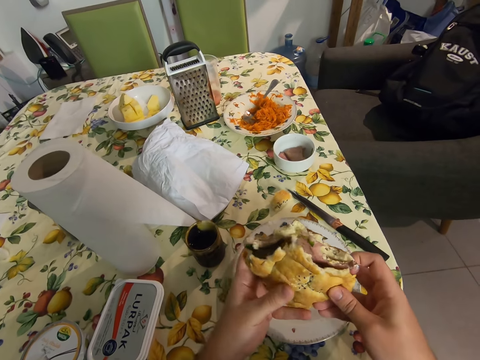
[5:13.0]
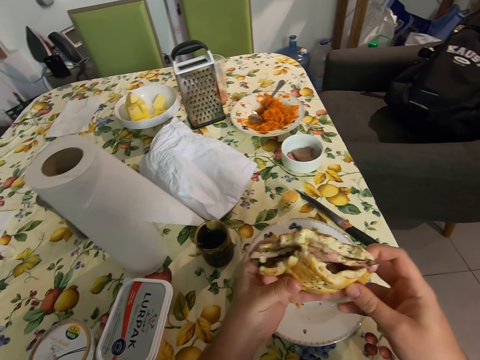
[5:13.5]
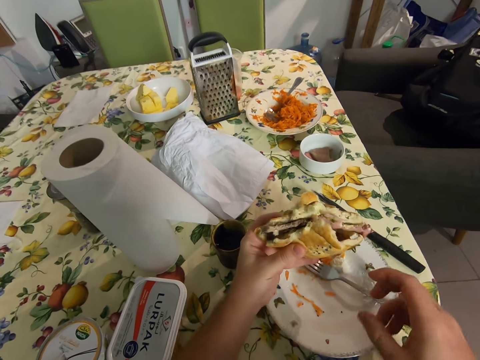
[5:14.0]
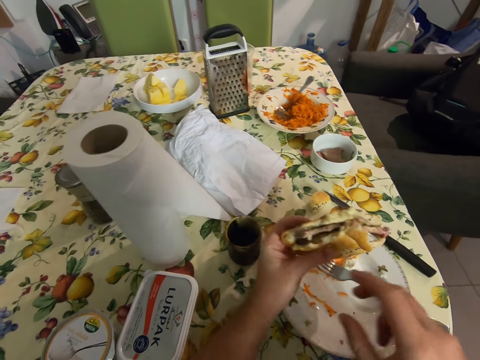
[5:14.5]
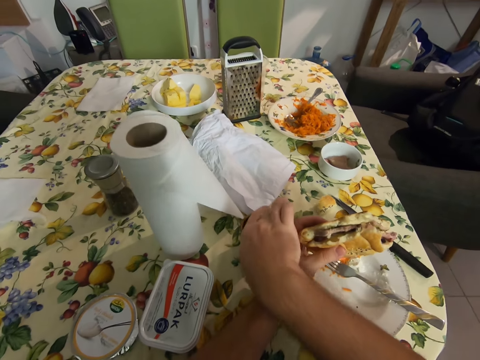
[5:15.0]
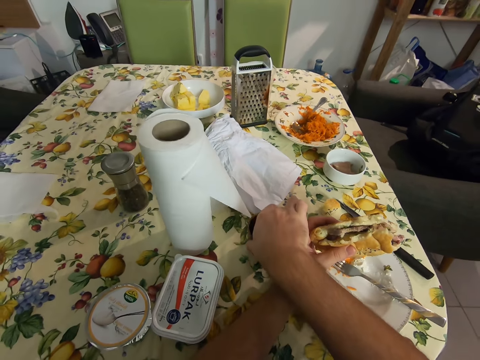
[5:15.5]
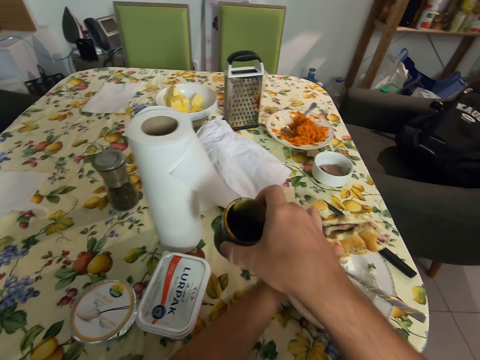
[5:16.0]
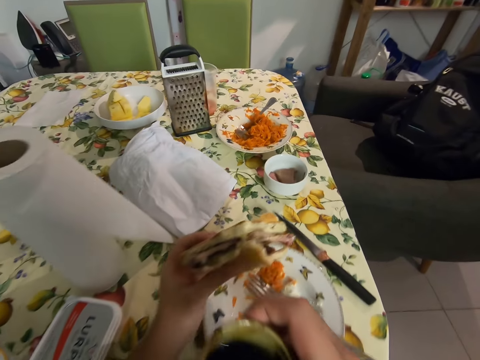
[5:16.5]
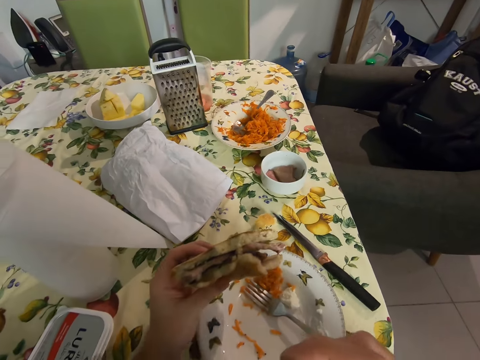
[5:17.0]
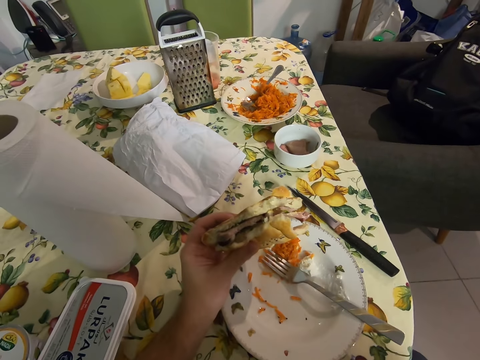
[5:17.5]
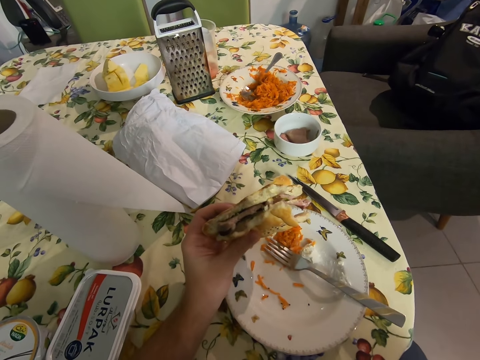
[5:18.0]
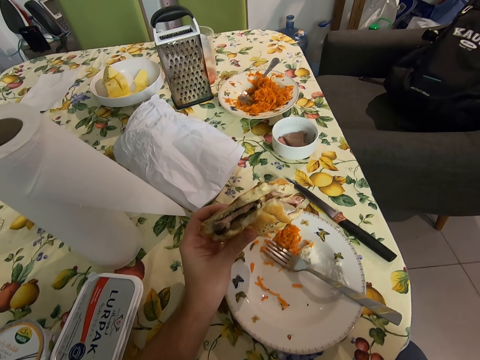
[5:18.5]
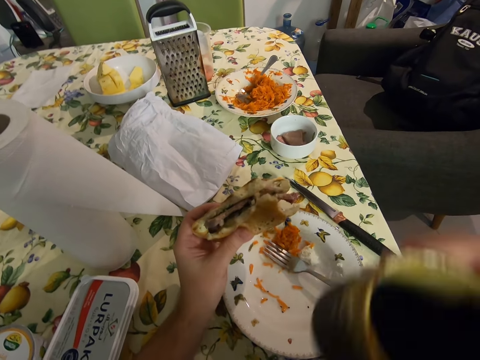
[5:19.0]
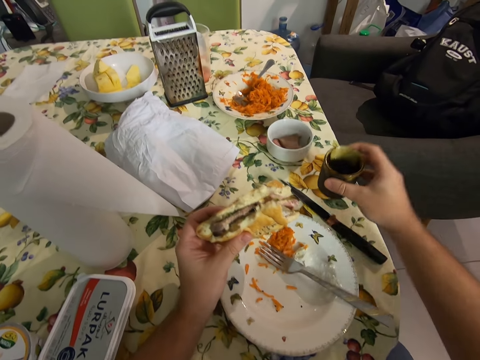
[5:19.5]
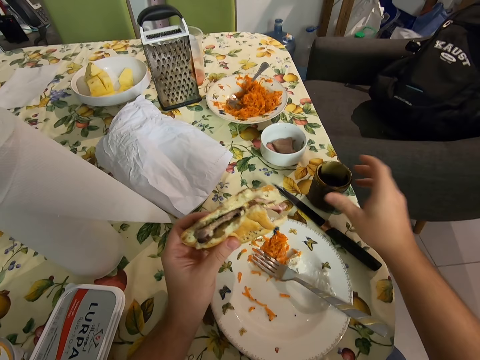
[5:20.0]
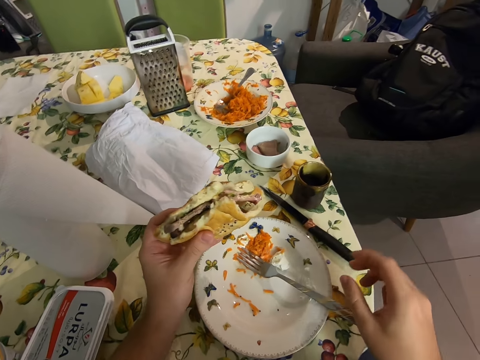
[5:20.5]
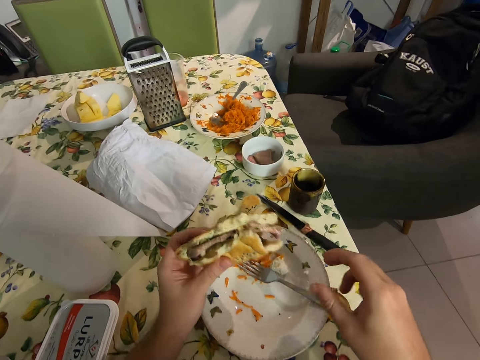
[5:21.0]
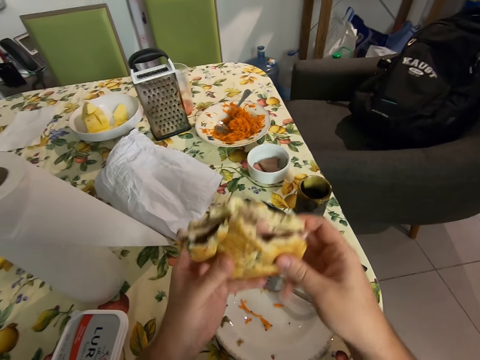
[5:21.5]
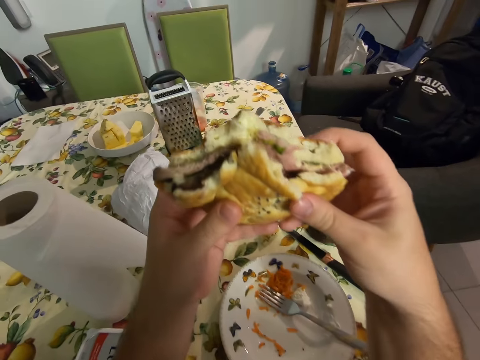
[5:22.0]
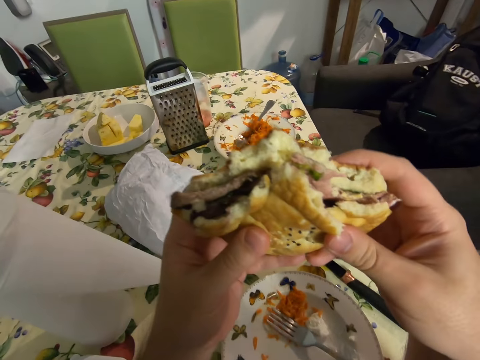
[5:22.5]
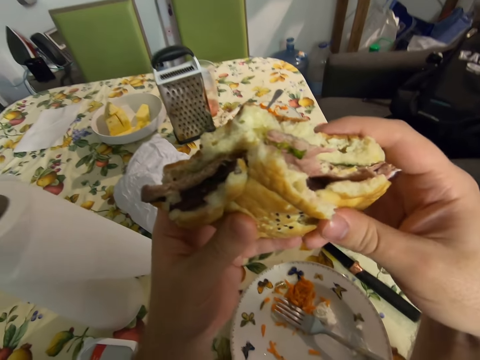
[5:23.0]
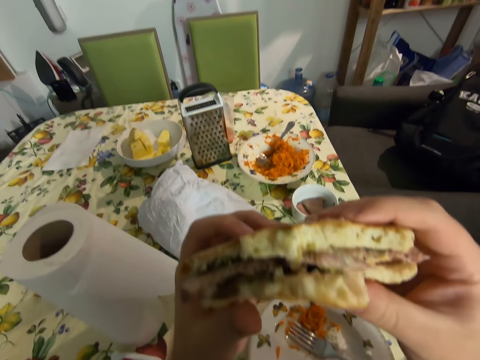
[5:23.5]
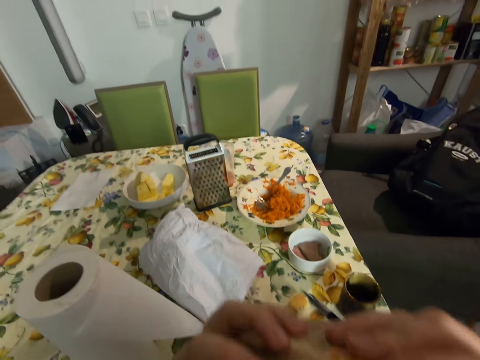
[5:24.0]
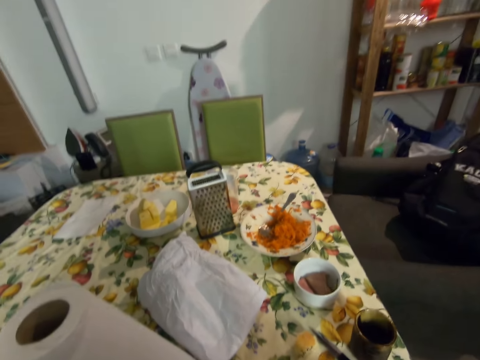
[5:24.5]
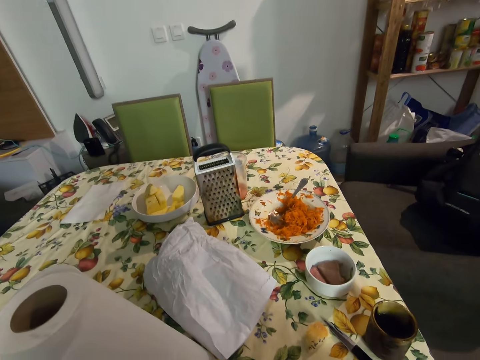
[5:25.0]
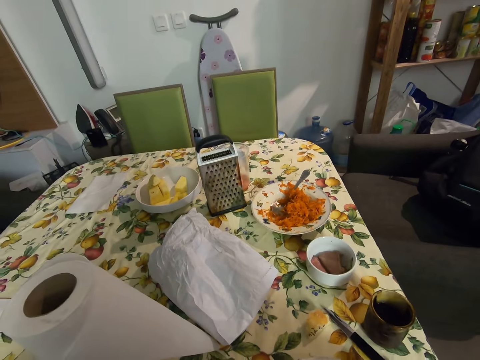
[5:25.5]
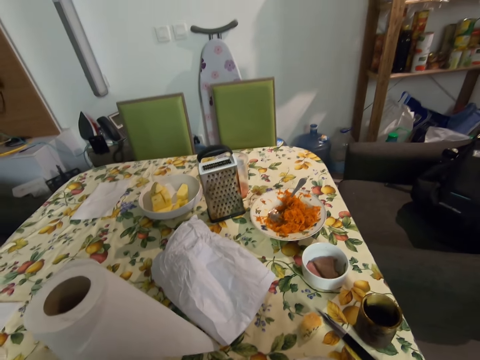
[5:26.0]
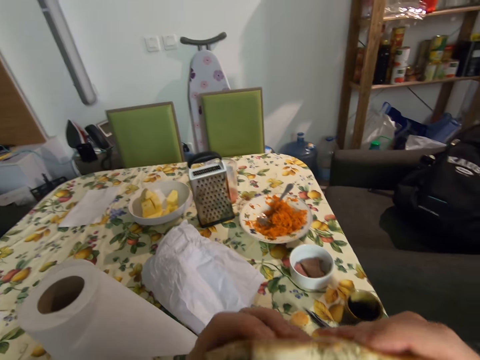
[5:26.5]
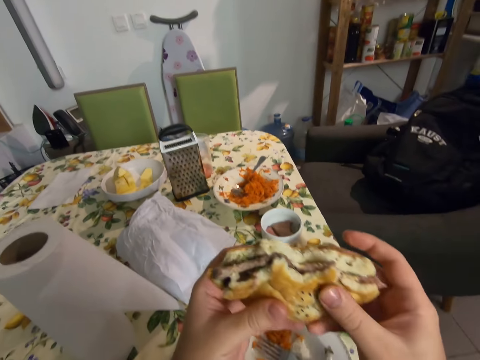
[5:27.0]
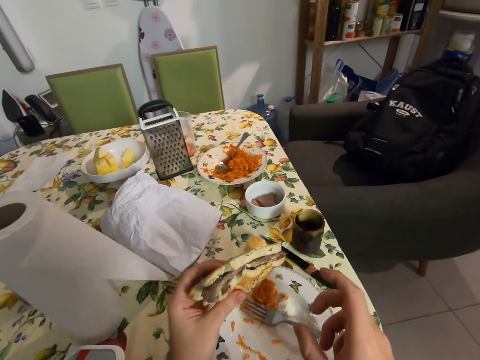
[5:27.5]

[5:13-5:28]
The camera wearer looks at the doughnut. They take a cup from the table. They sip the coffee. They put the cup on the table. They look at the doughnut. They bite a hamburger. They eat the doughnut.

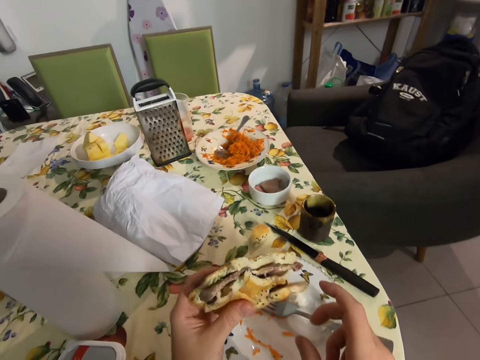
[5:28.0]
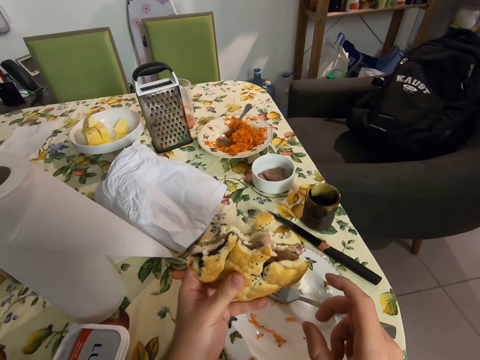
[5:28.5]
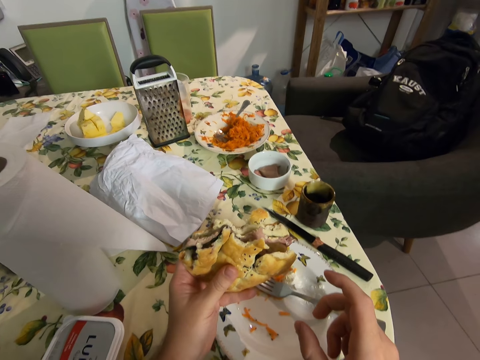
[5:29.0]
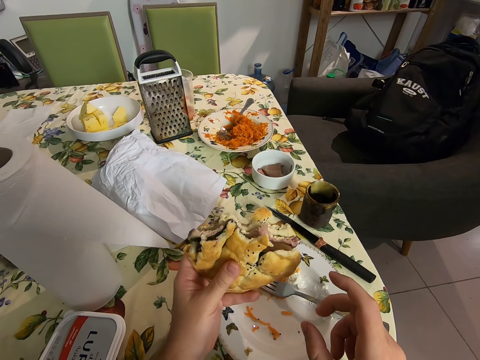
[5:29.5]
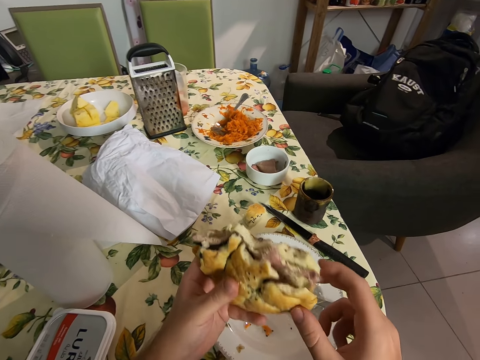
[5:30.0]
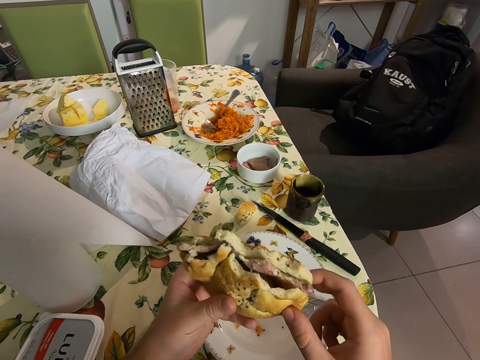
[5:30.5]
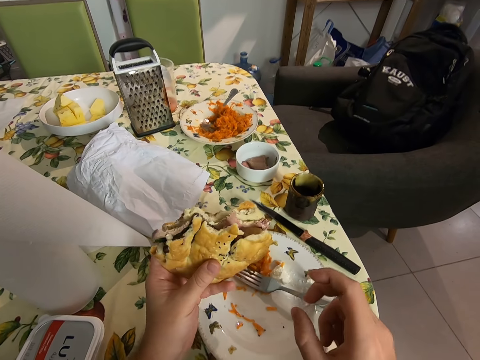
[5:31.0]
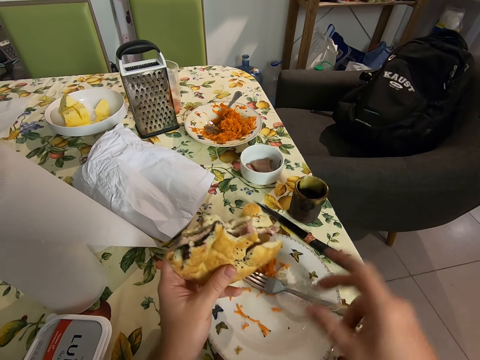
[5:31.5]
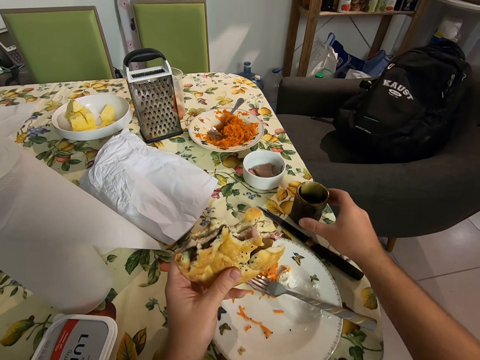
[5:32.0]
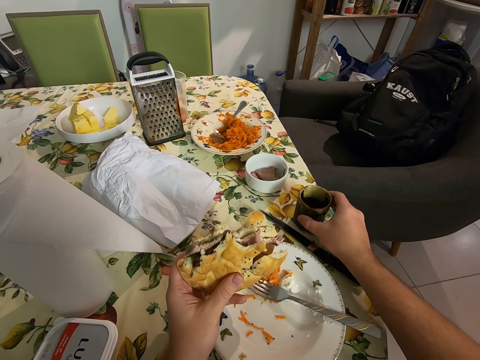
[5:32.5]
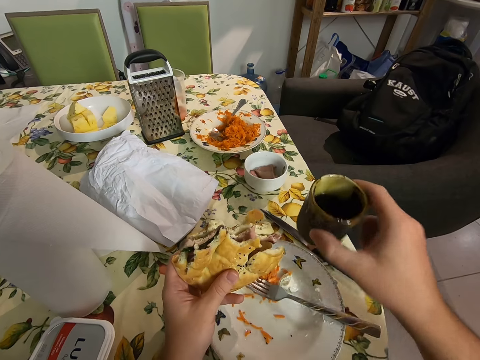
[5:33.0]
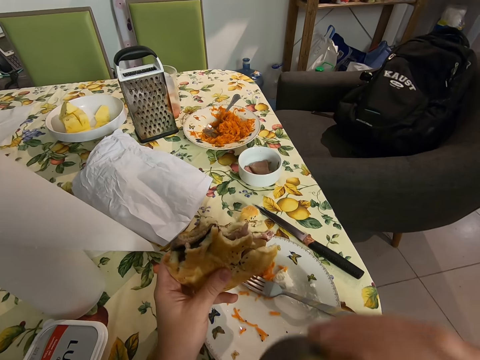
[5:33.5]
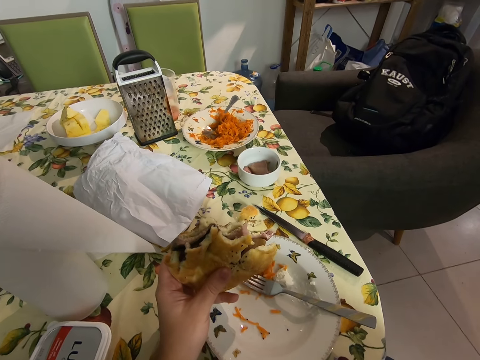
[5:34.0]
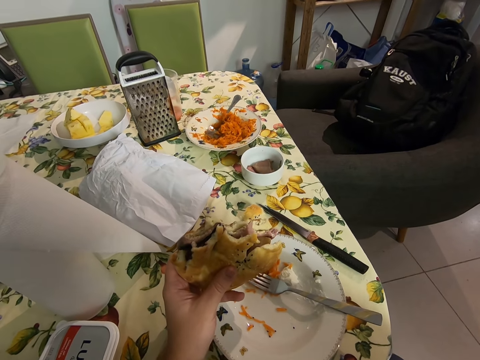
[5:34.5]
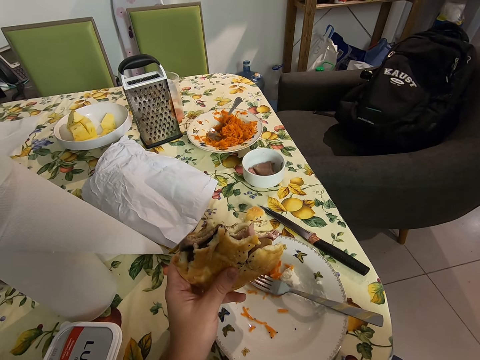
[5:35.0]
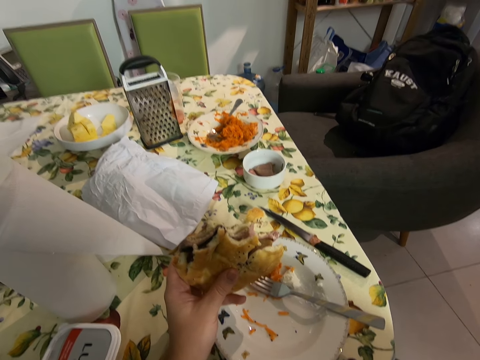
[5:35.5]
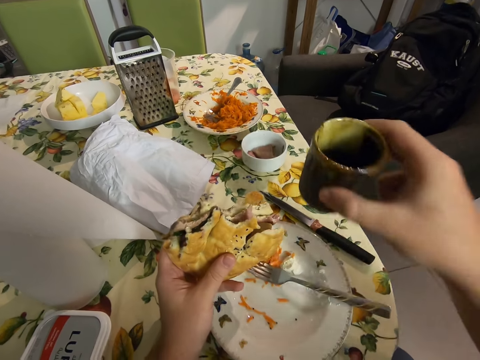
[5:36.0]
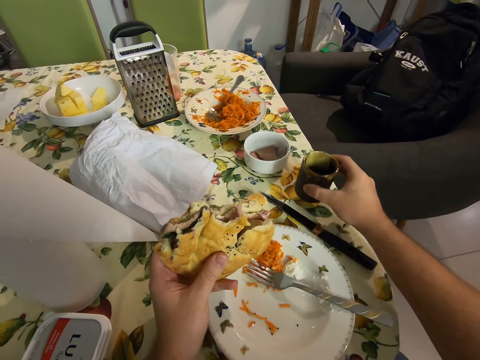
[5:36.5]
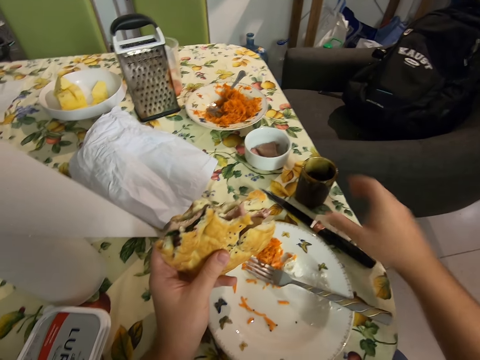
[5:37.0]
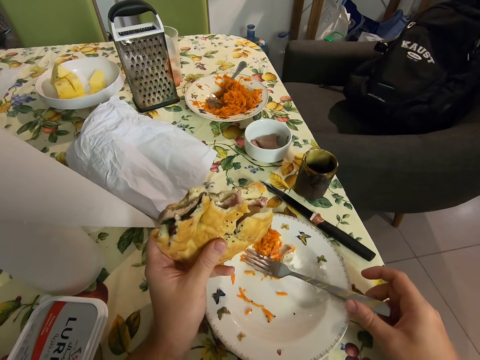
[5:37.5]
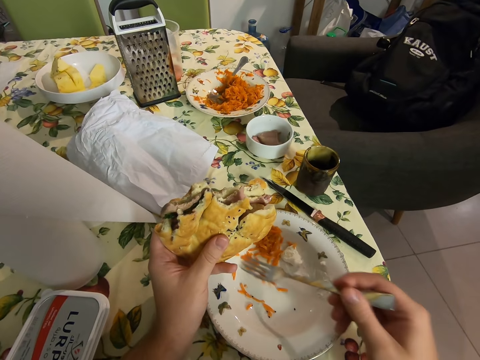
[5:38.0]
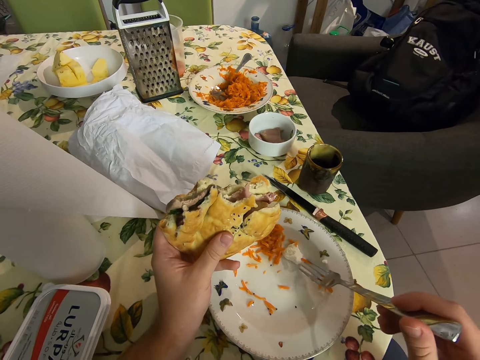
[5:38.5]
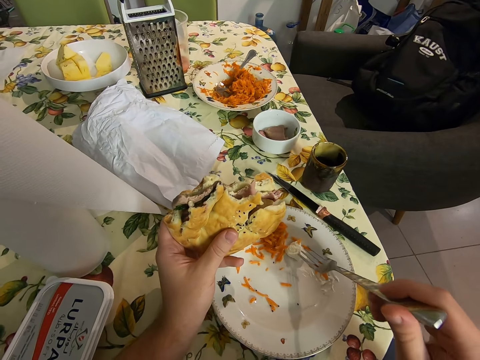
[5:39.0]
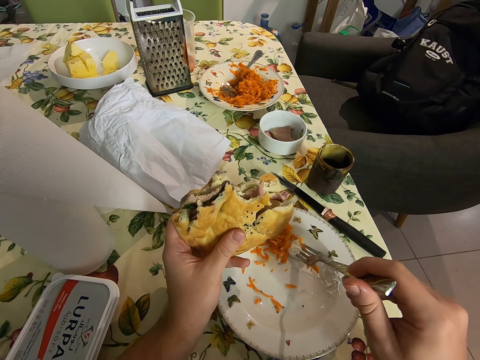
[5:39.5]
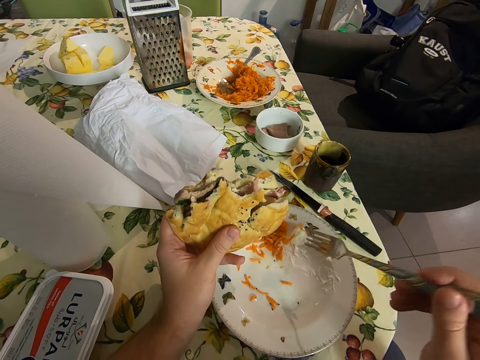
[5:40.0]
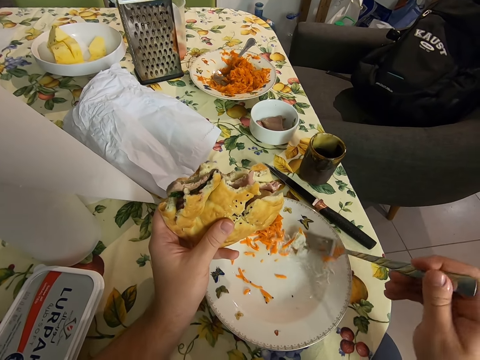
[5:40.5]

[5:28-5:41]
The camera wearer looks at the doughnut. They take a cup from the table. They sip the coffee. They put the cup on the table. They take a fork in the plate. They poke the food with the fork. They scoop something.
